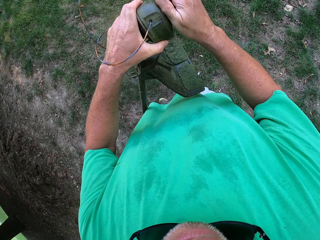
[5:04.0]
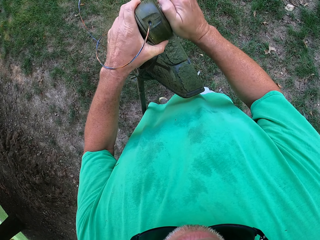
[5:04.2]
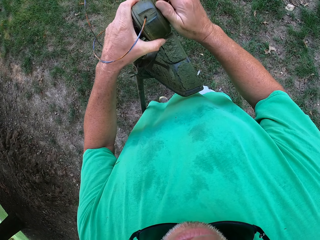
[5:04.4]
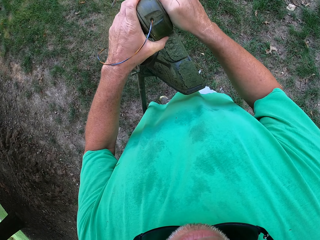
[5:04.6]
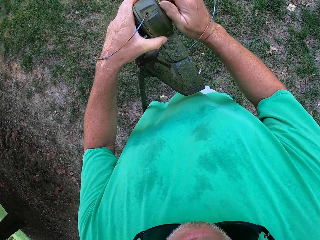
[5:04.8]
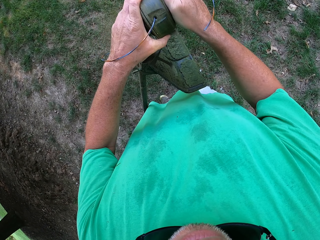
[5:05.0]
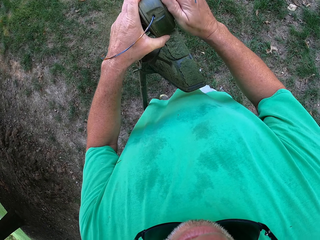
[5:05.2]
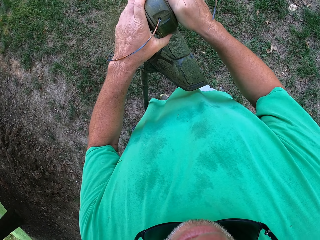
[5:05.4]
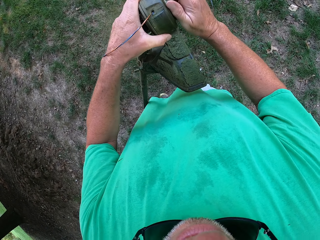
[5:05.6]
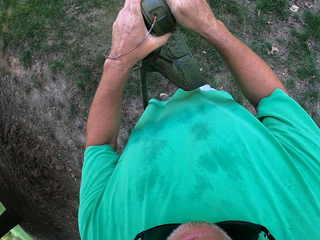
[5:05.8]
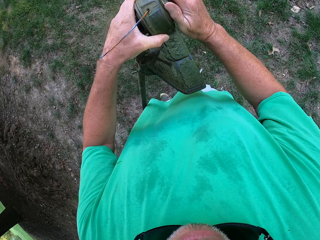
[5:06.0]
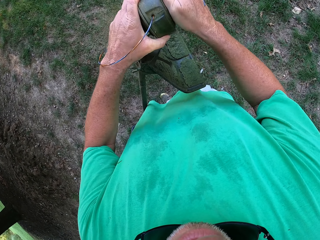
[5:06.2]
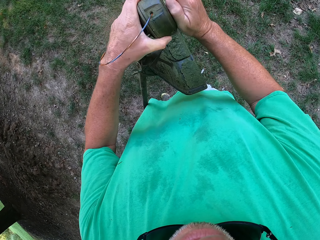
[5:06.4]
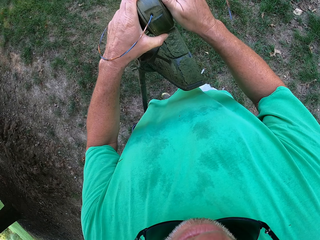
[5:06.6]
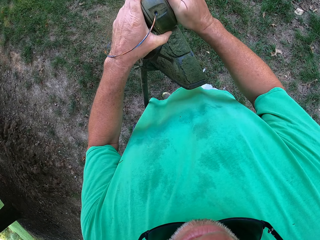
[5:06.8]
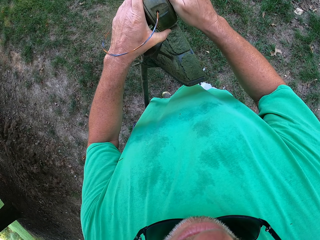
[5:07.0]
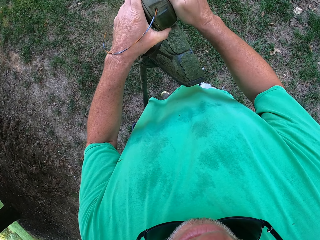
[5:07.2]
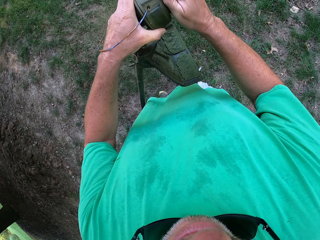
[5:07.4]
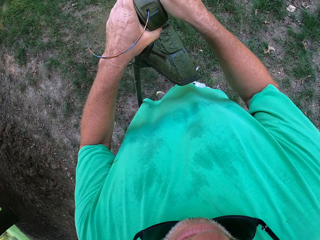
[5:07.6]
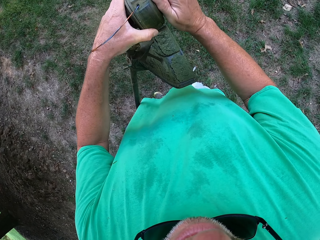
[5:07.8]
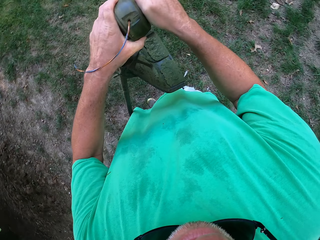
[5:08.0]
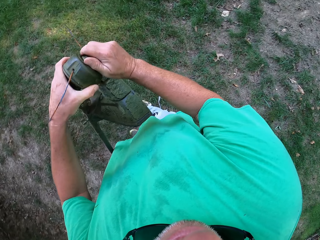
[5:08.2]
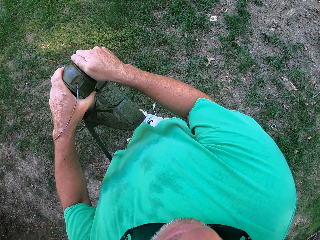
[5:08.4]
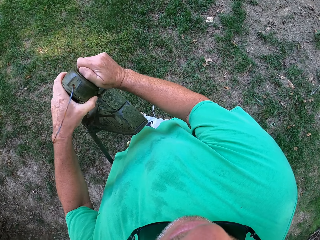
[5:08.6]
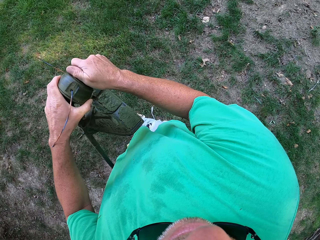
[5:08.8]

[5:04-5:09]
The camera wearer tightens the knob on the brush cutter. They look around a garden.

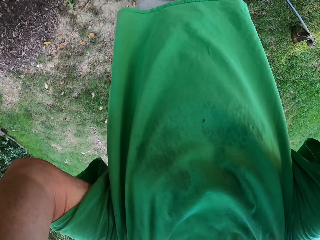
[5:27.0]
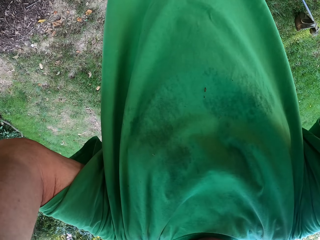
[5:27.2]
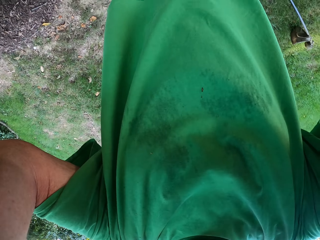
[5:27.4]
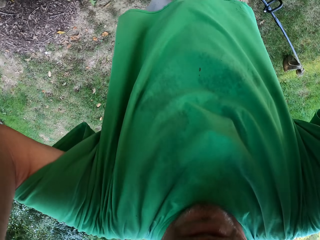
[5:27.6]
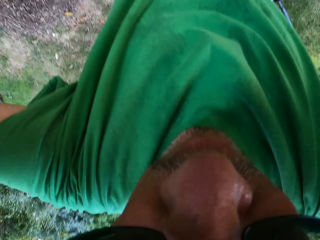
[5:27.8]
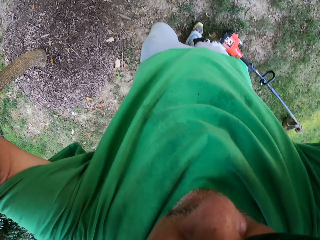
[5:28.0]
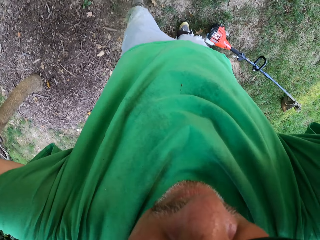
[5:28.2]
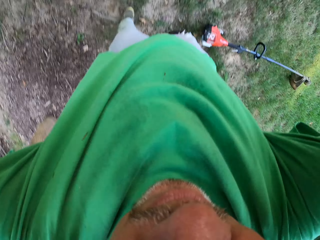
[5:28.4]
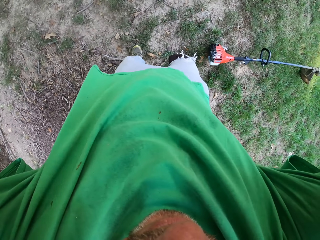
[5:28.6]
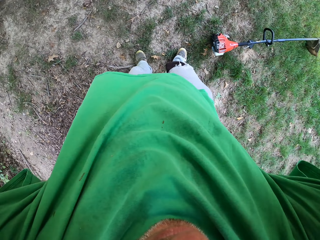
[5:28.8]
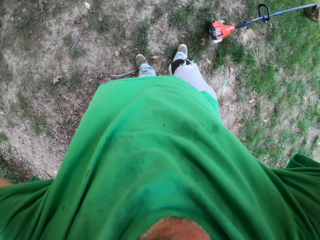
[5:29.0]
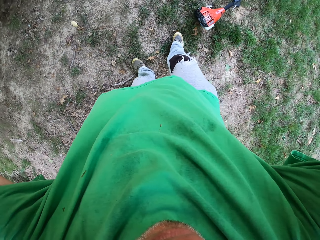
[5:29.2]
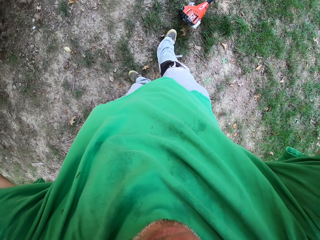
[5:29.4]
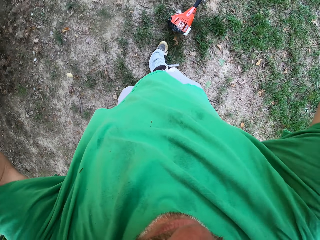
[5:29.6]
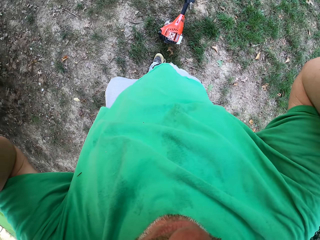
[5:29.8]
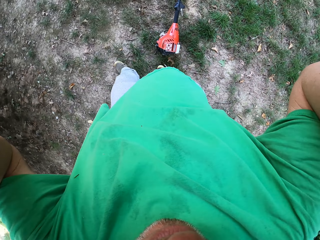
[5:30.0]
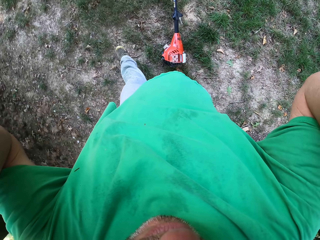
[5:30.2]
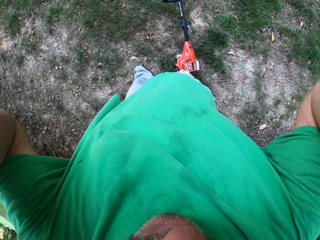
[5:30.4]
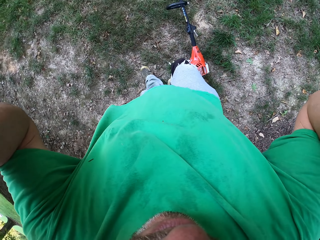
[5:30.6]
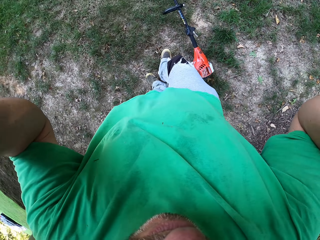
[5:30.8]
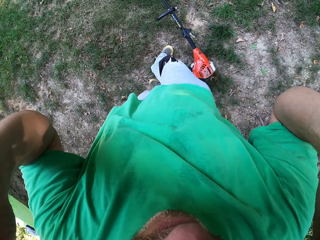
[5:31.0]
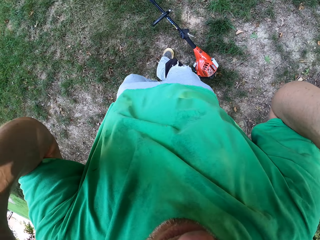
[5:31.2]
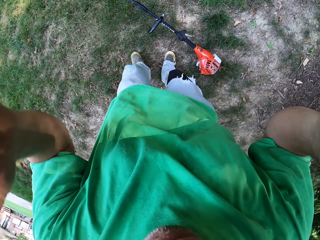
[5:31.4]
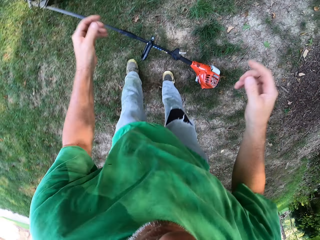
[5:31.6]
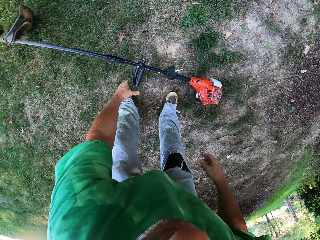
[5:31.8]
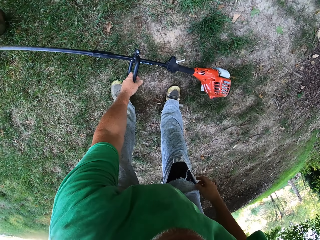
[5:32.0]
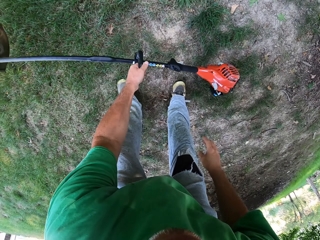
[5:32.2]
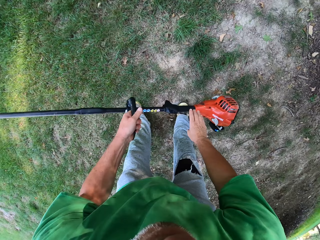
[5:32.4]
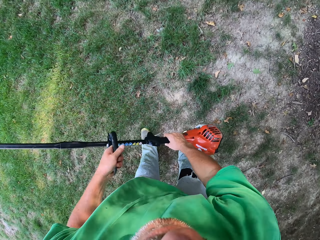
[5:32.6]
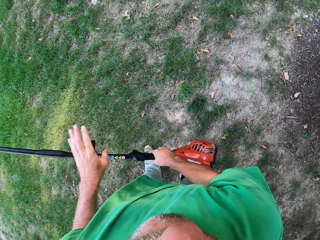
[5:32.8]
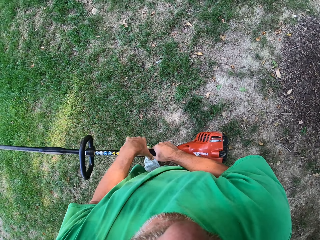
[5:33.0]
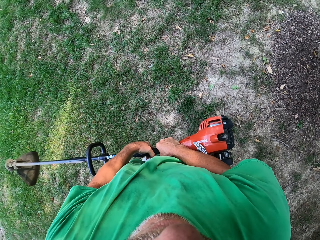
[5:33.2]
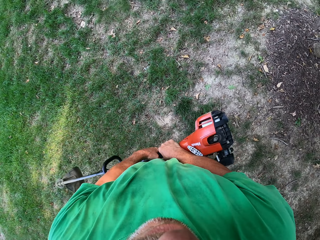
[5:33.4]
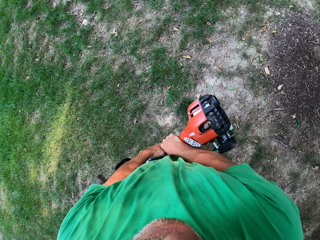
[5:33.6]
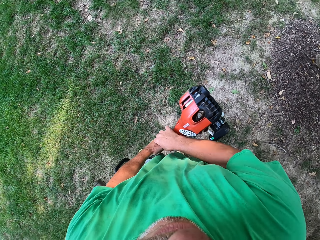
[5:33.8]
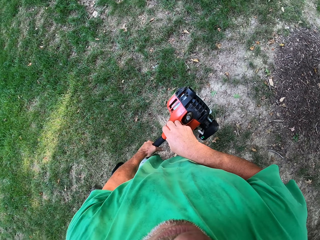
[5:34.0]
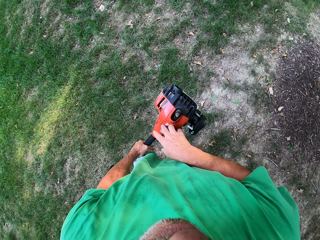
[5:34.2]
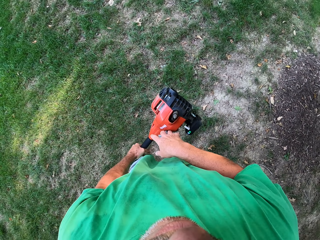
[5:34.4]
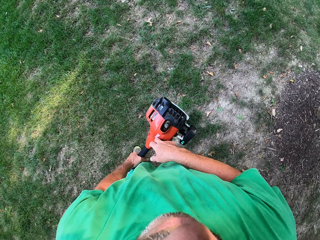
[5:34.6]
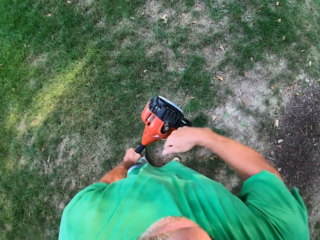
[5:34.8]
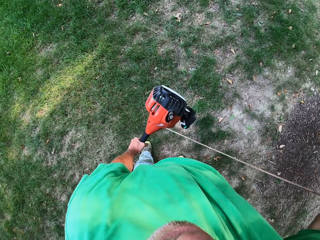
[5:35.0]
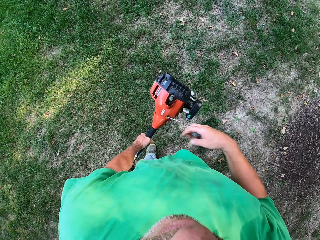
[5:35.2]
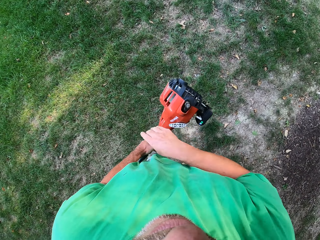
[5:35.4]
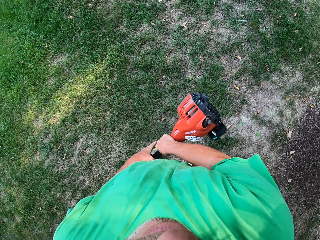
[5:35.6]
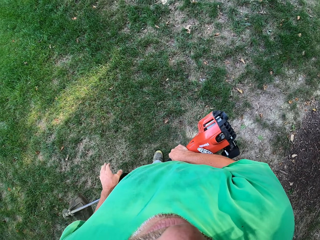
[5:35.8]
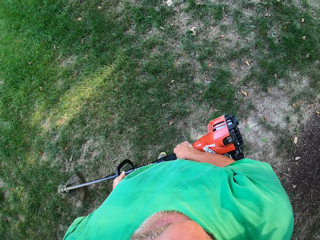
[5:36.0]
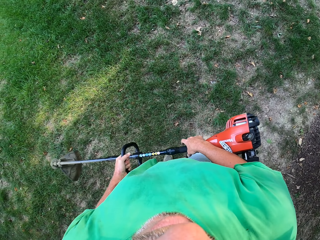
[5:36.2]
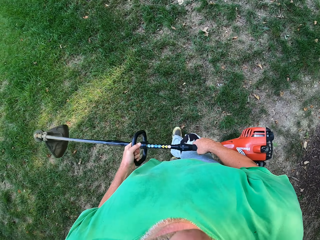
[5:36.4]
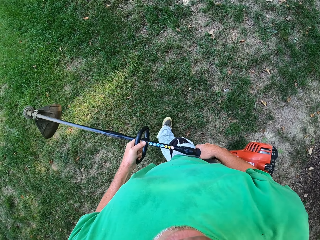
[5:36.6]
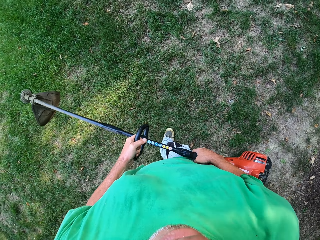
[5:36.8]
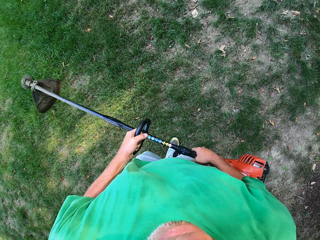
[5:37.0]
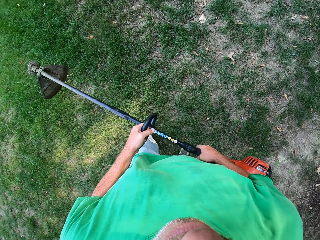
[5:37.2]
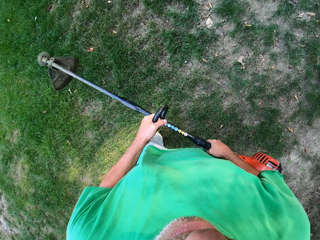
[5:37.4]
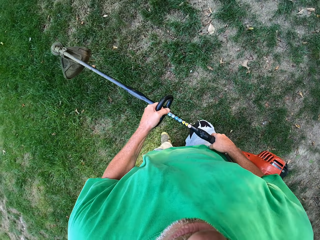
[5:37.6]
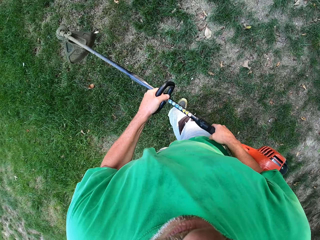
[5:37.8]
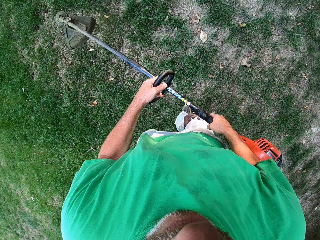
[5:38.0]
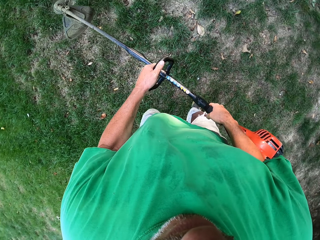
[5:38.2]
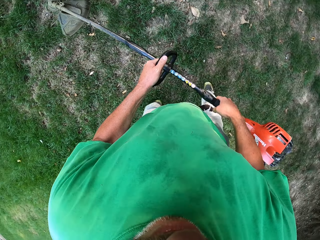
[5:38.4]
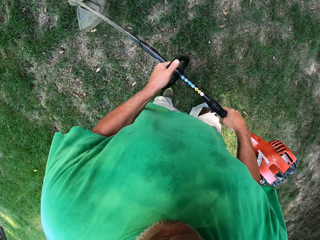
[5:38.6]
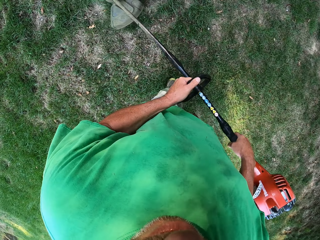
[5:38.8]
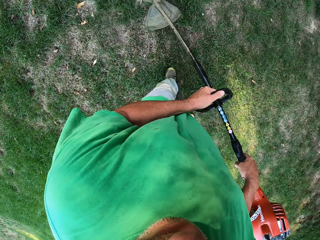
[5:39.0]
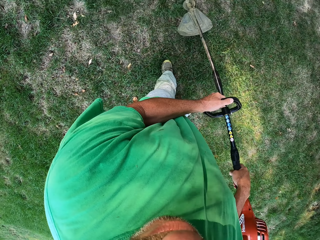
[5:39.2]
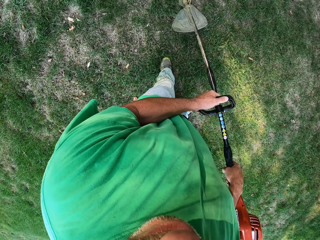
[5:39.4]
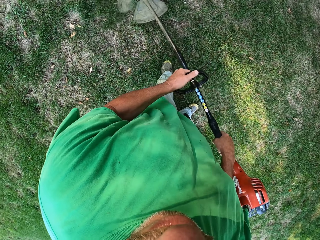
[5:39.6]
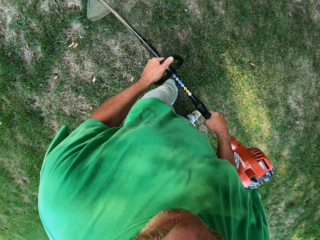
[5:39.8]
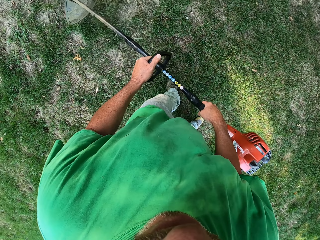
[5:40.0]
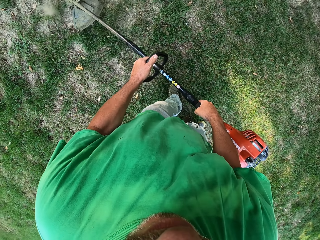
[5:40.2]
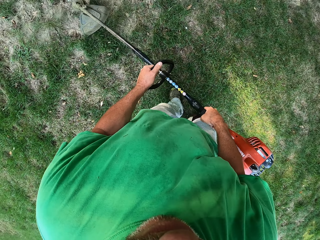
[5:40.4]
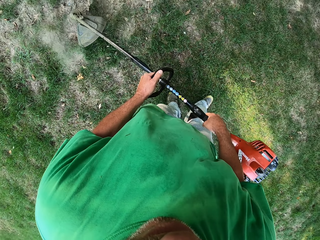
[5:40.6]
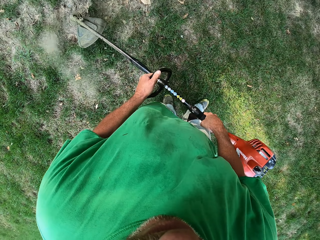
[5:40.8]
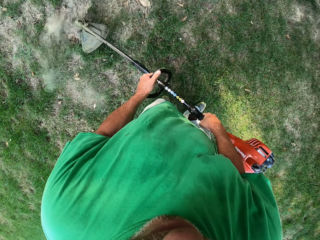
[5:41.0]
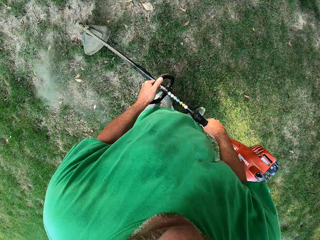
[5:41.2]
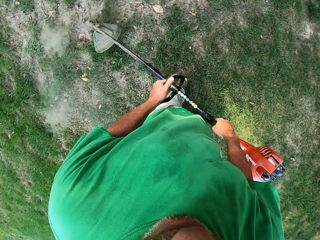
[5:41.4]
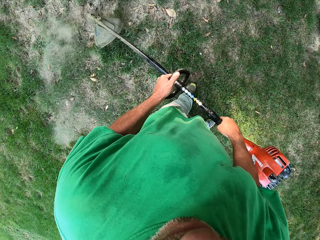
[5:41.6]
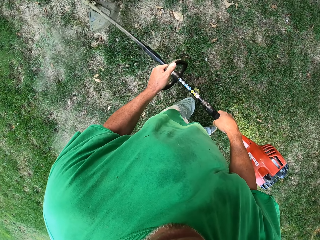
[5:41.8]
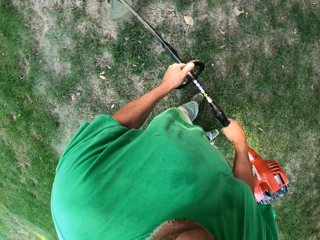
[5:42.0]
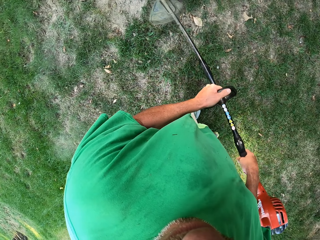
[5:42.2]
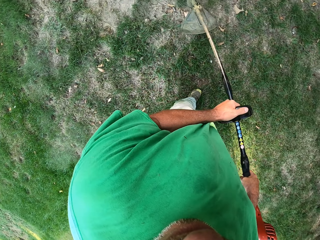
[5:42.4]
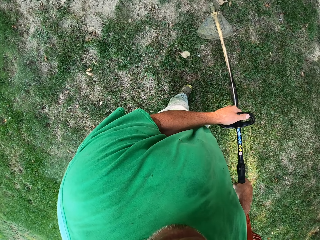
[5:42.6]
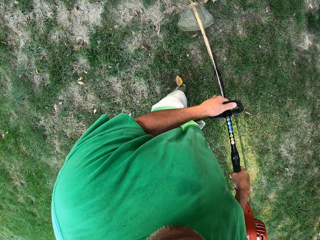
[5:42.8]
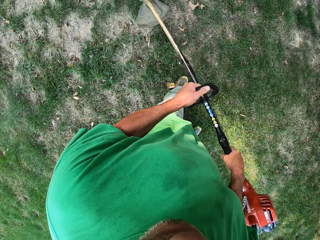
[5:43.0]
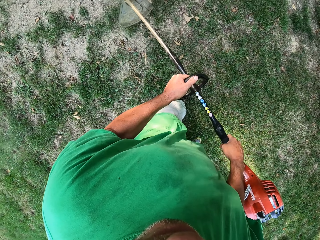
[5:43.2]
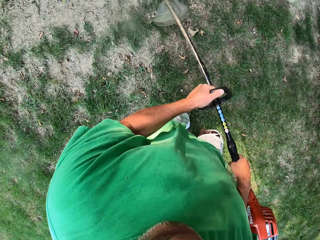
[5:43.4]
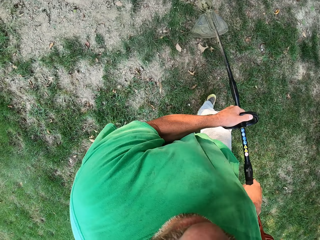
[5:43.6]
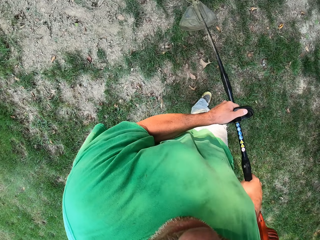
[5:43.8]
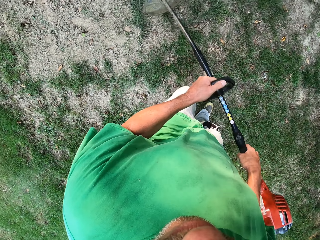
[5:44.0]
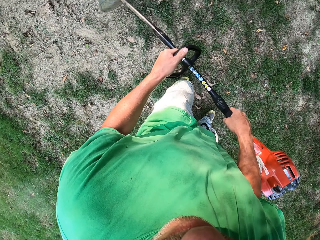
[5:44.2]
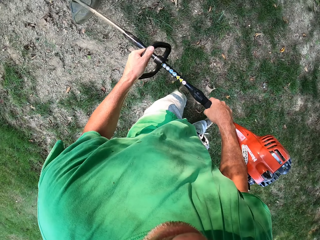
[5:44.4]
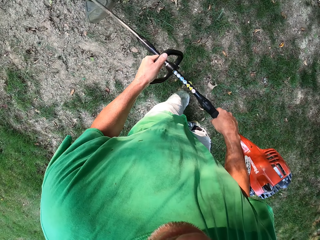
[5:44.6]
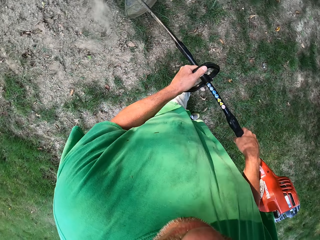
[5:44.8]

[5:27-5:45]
The camera wearer adjusts a camera. They walk around the garden. They pick up the grass cutter from the ground. They start something. They pull out a wire from the brush cutter. They walk around the garden. They cut grass with the brush cutter.
